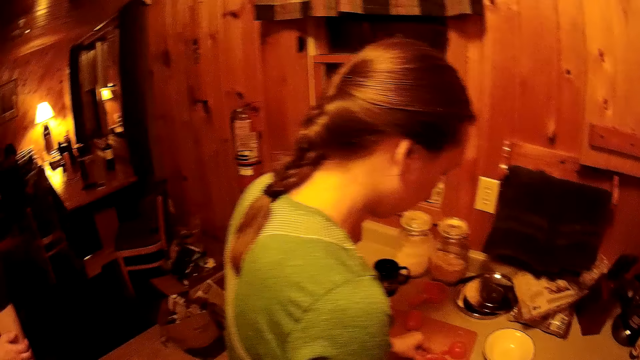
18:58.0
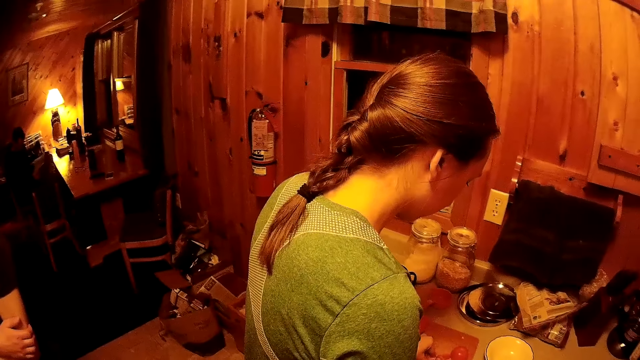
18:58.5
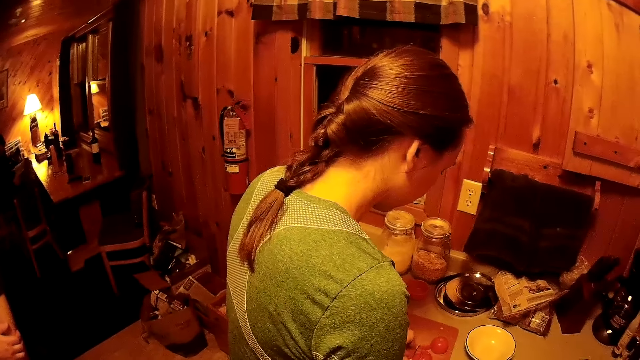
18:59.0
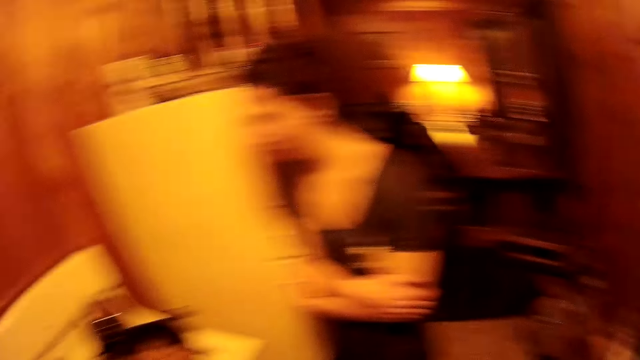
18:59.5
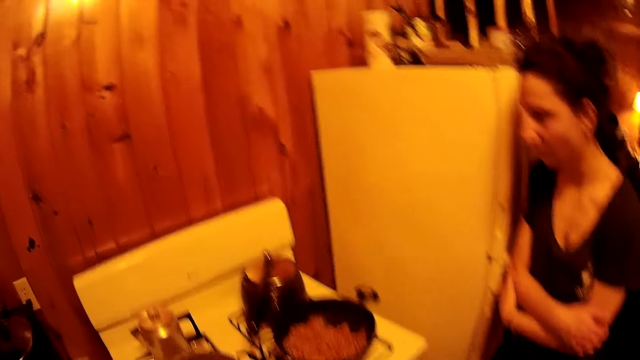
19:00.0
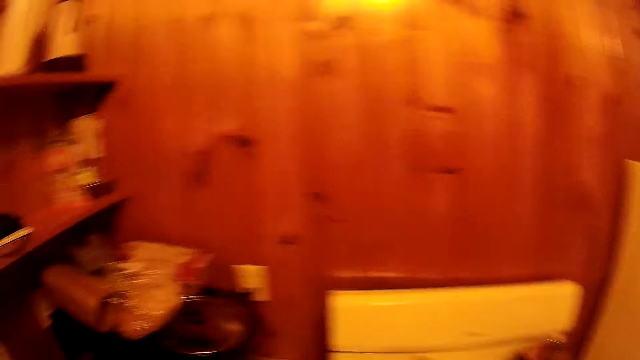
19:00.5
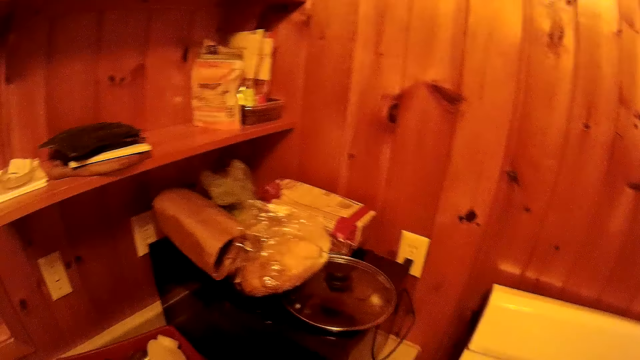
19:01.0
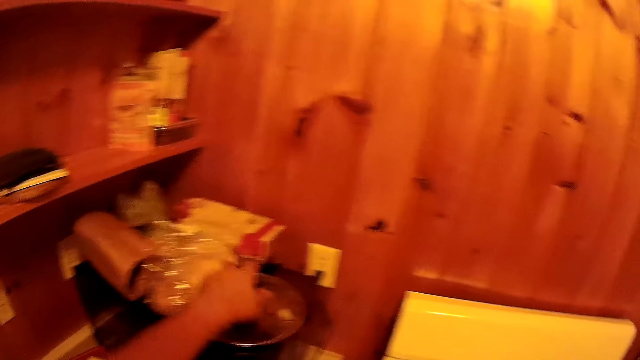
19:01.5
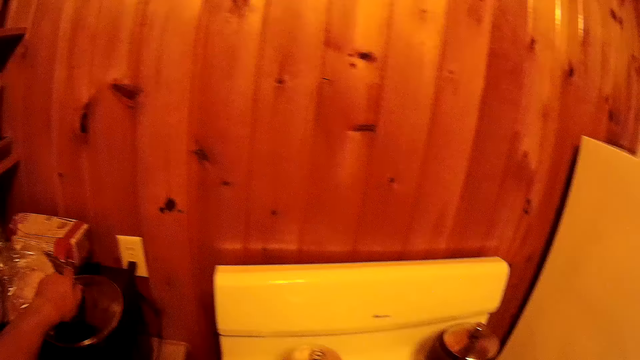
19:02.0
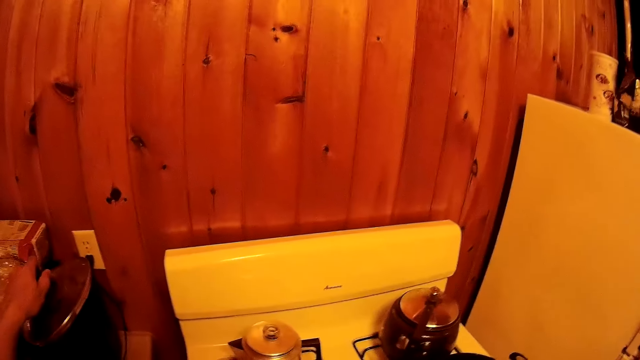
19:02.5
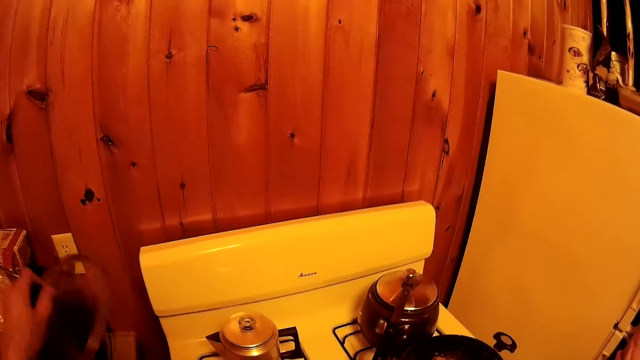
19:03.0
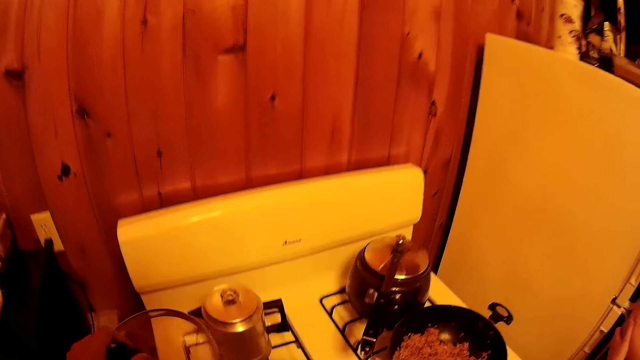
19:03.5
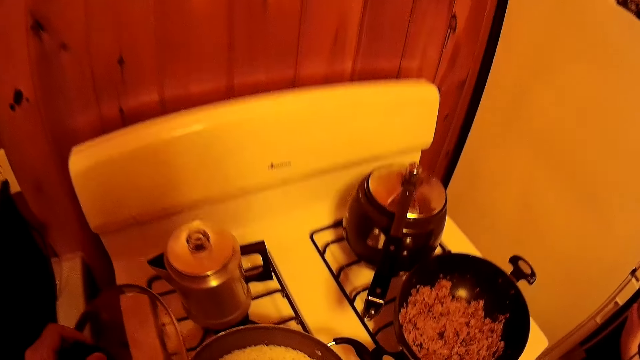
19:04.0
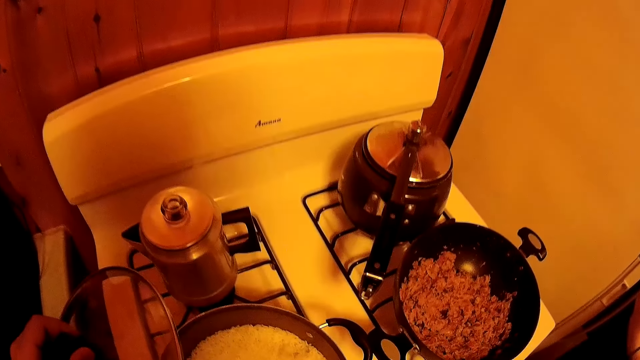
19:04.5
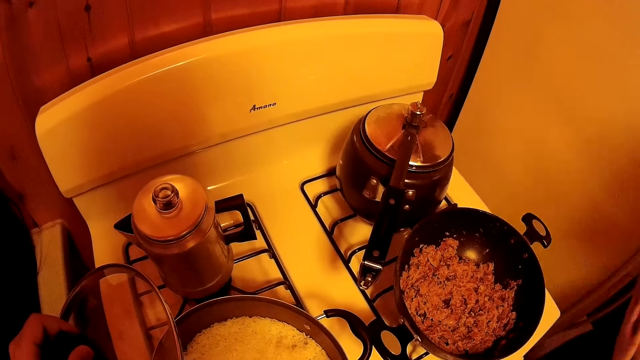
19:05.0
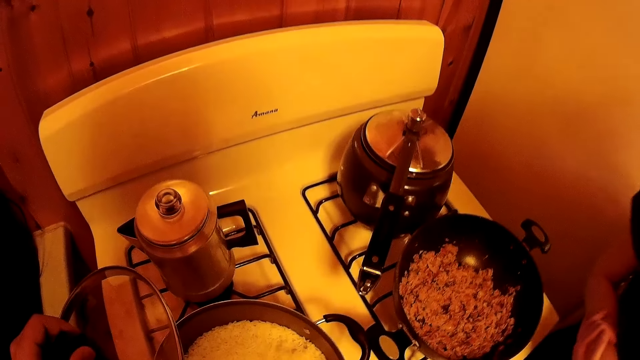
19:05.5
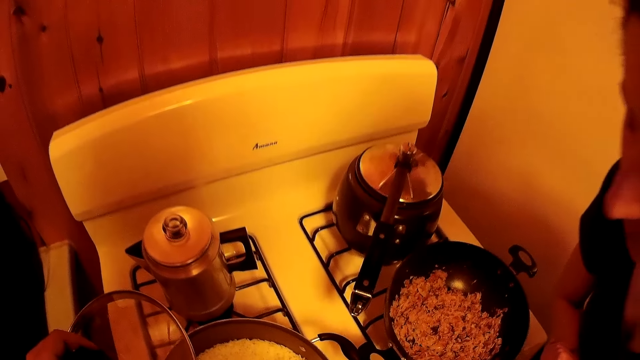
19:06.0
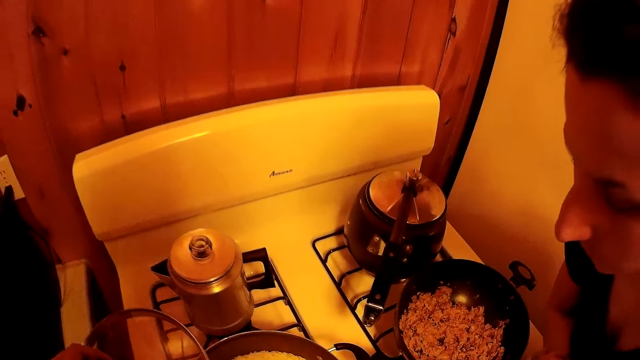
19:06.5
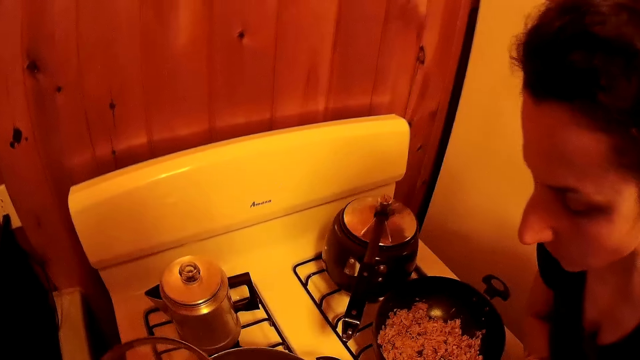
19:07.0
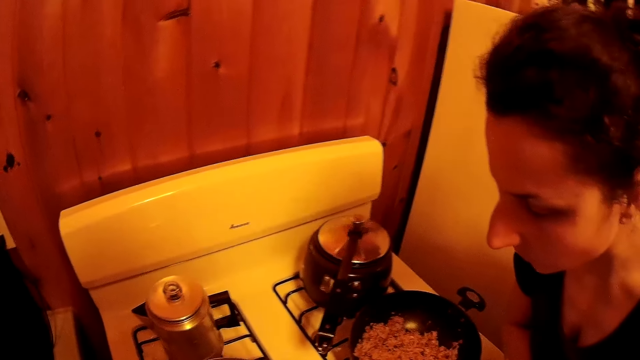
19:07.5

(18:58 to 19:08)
The camera wearer walks around the room. They pick up a lid.

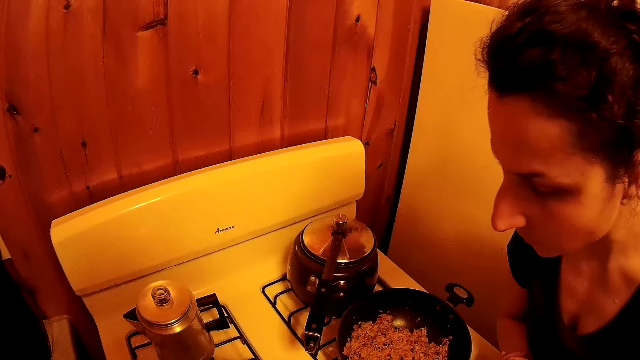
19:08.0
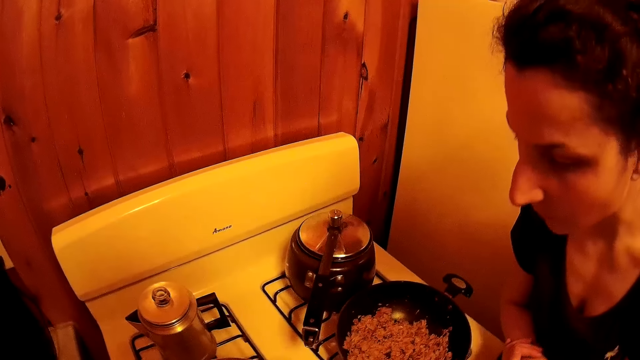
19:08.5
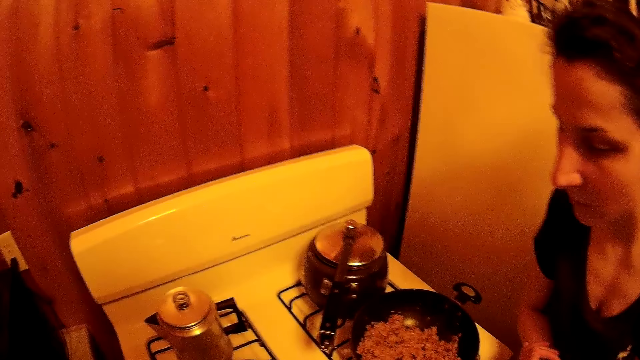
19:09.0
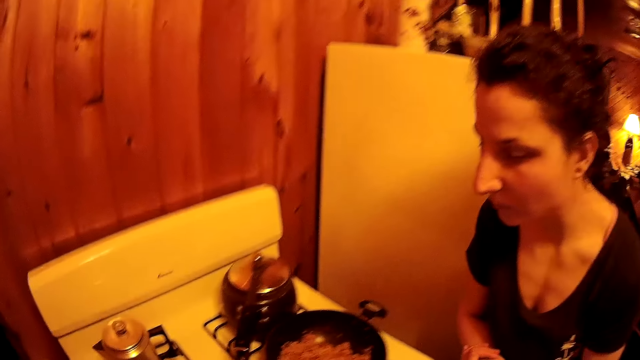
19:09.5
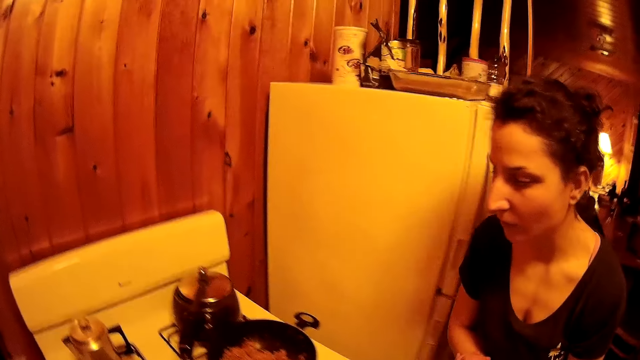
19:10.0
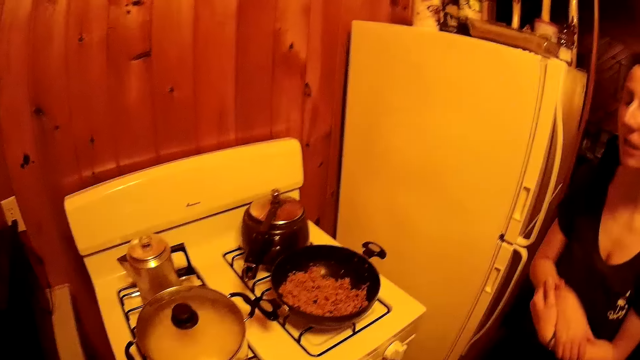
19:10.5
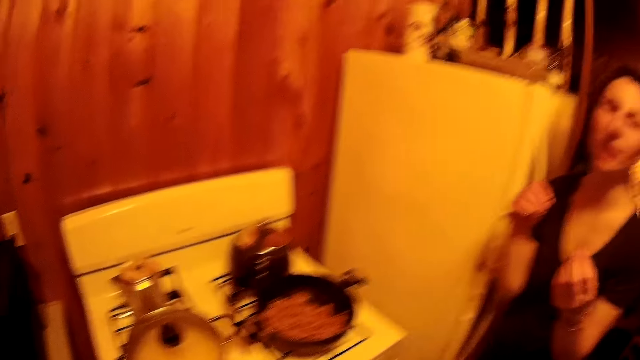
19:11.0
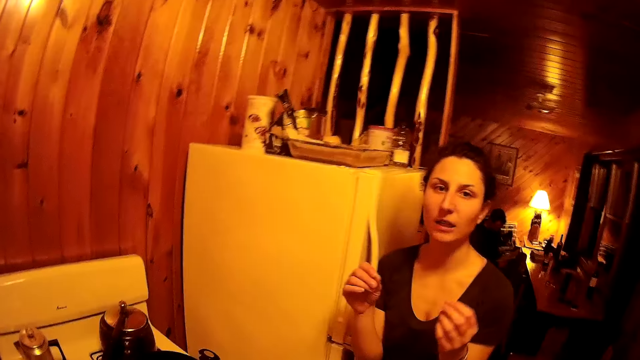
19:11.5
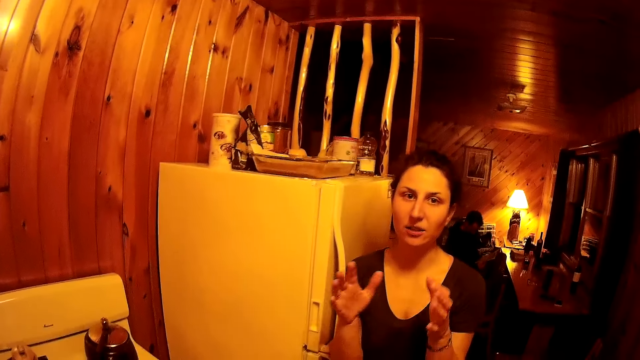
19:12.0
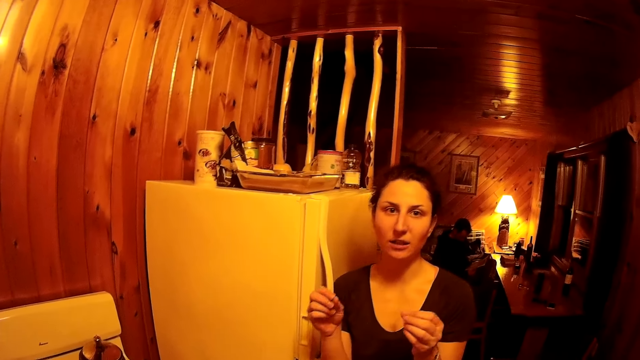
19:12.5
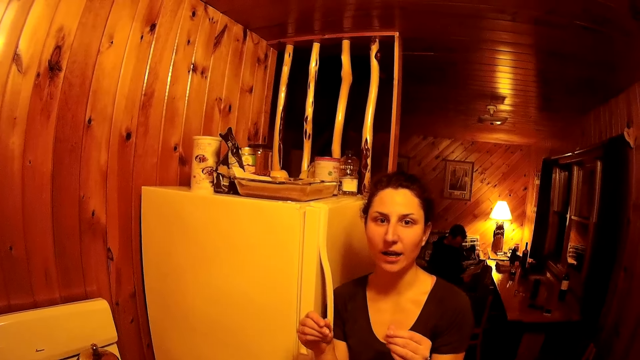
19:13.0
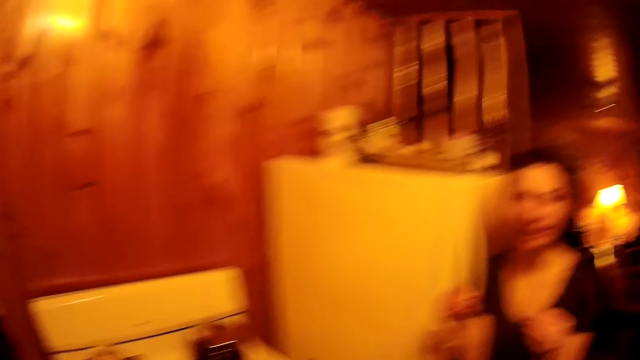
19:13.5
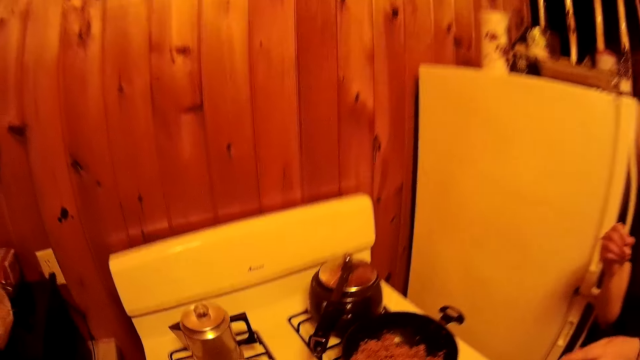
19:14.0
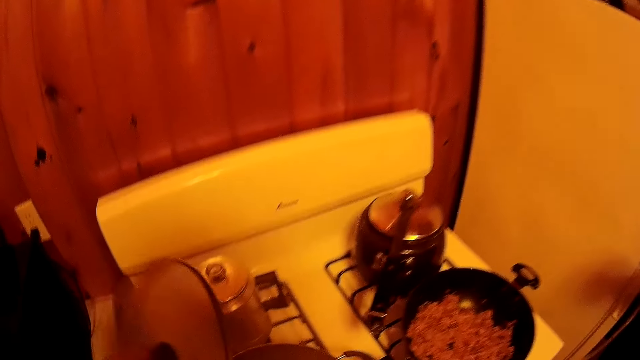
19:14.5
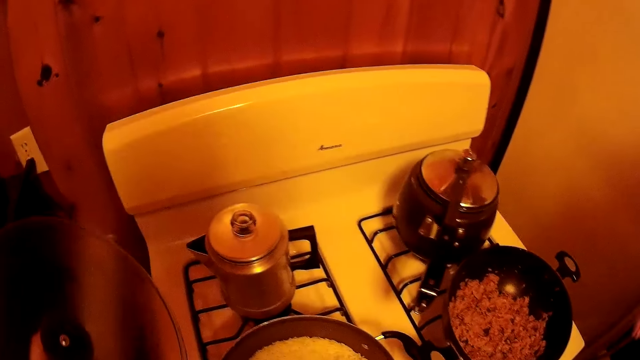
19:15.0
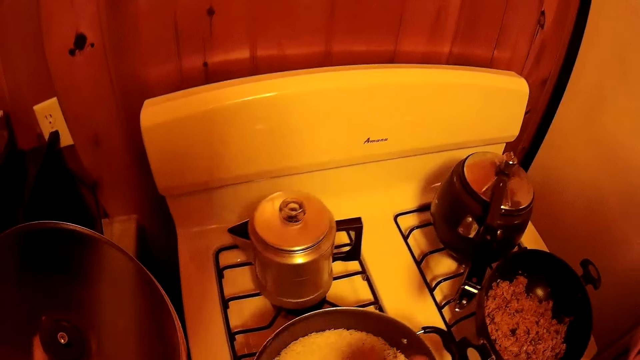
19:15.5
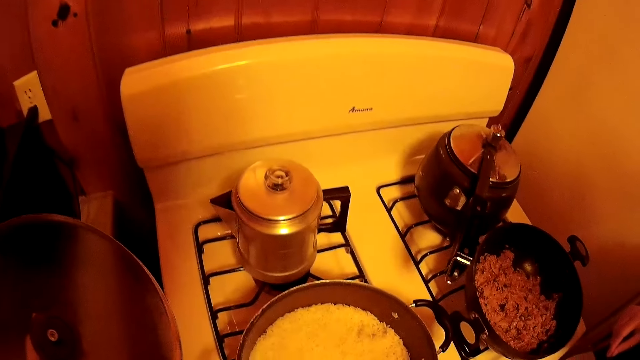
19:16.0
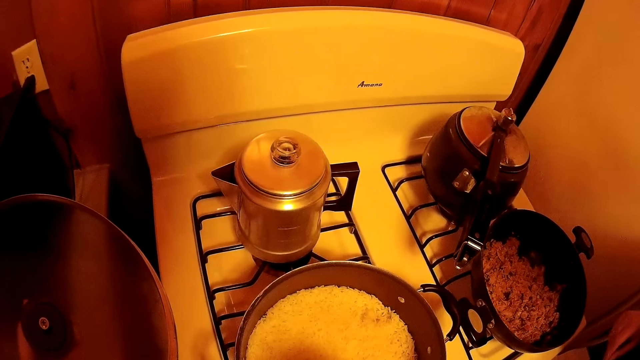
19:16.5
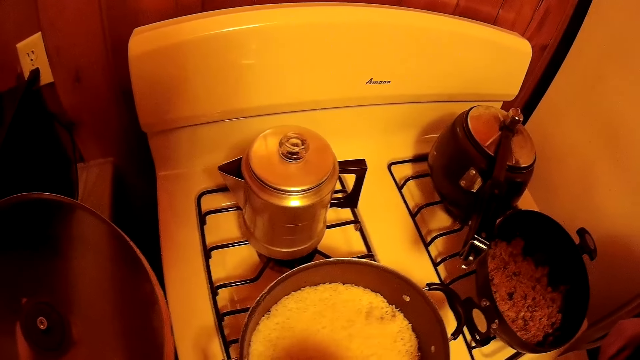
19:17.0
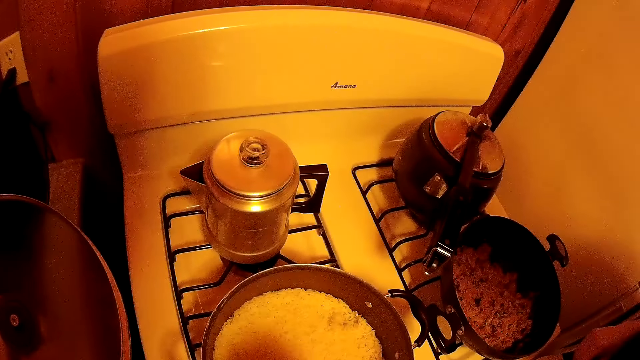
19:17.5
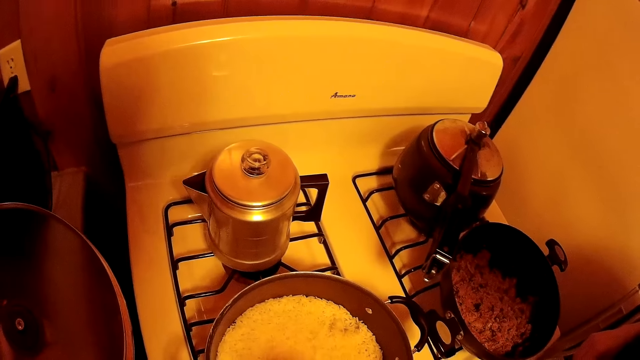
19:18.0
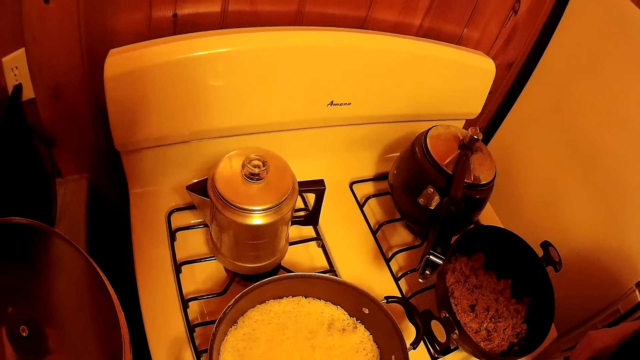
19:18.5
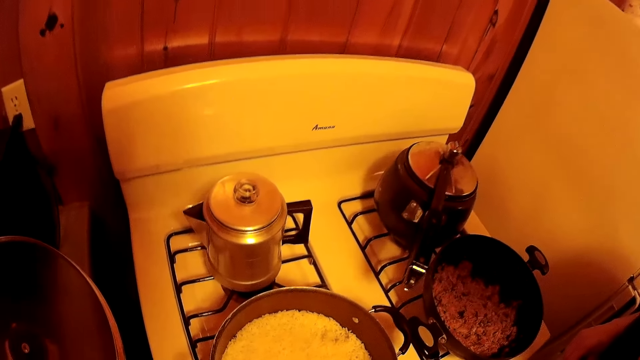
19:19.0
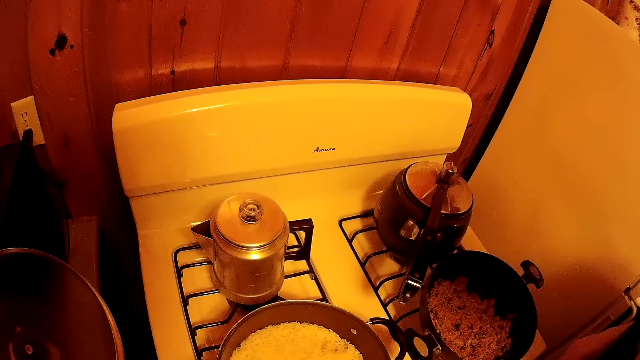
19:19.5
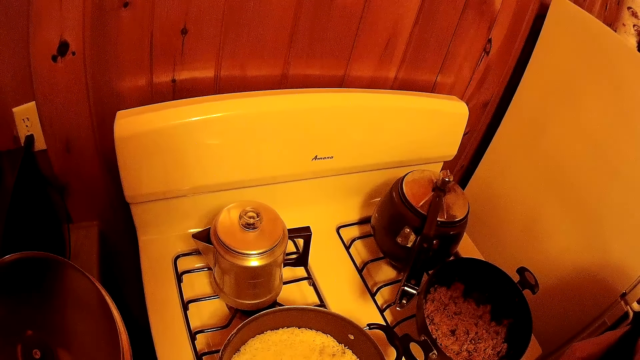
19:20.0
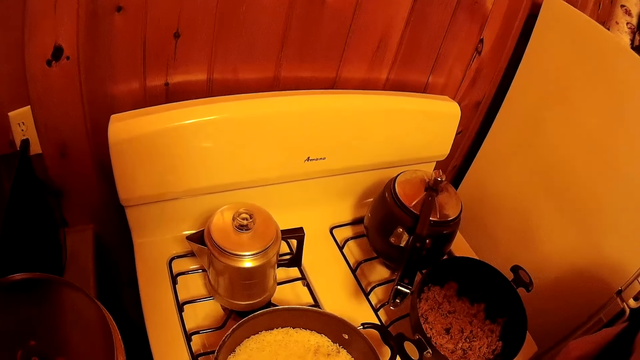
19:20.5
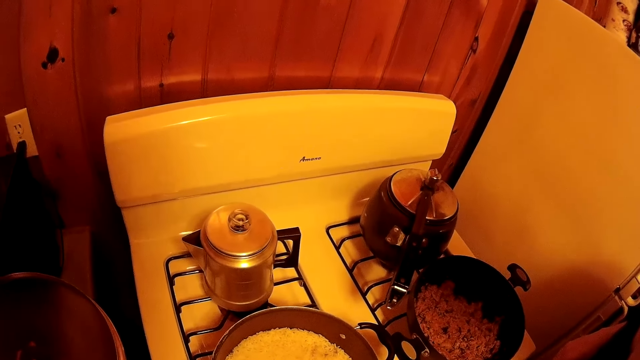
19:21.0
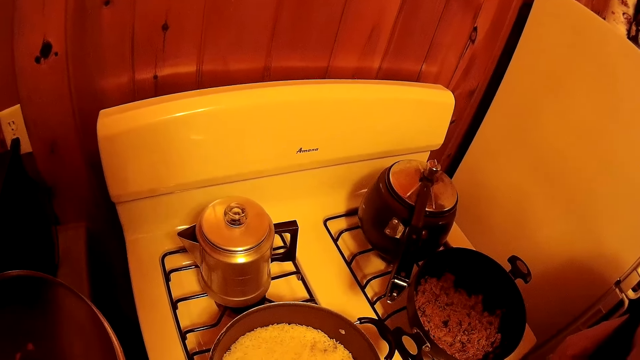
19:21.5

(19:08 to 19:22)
The camera wearer turns. They remove the lid from the cooking pot. They turn.
